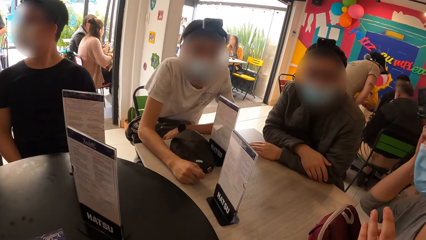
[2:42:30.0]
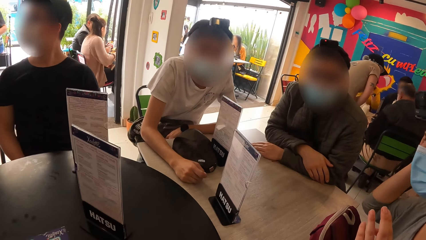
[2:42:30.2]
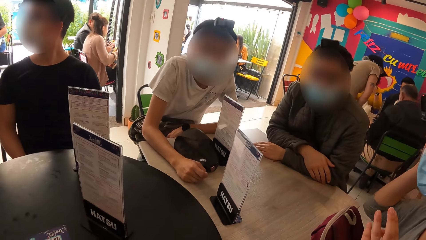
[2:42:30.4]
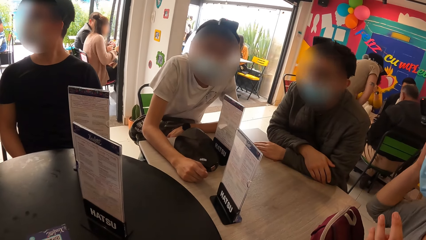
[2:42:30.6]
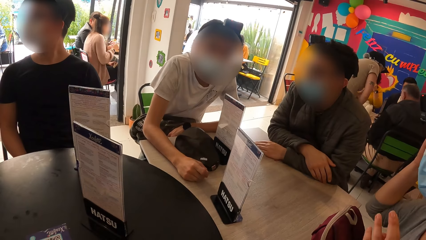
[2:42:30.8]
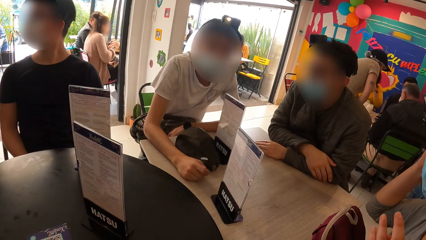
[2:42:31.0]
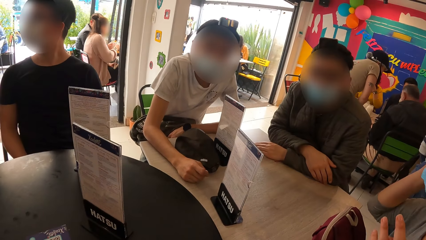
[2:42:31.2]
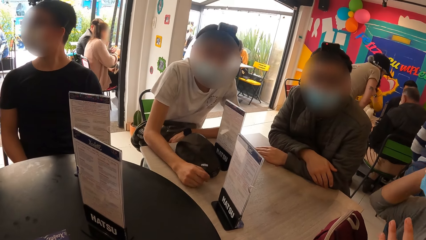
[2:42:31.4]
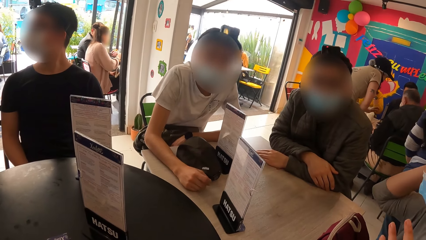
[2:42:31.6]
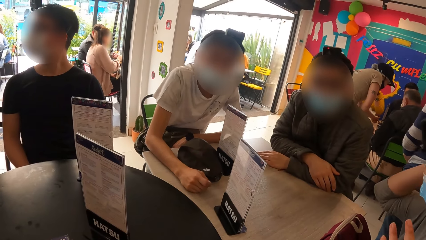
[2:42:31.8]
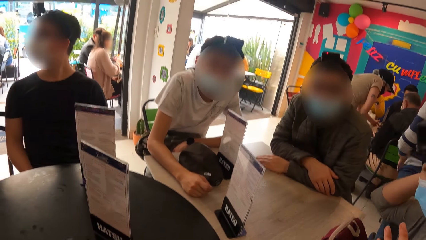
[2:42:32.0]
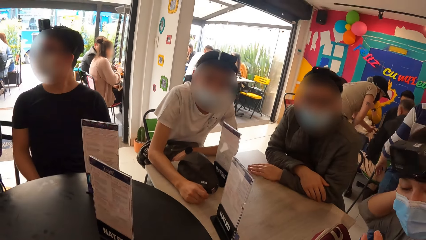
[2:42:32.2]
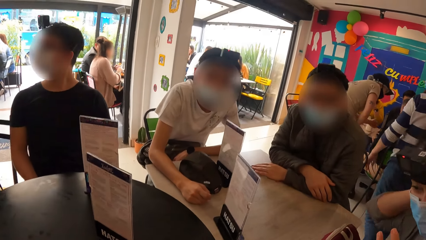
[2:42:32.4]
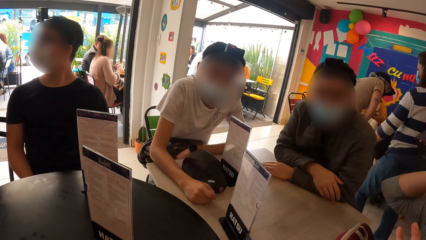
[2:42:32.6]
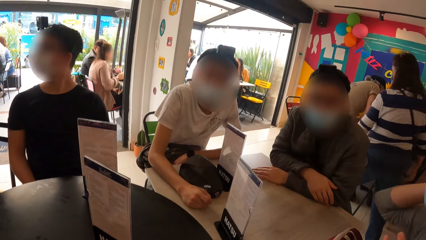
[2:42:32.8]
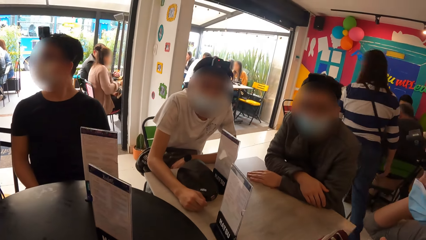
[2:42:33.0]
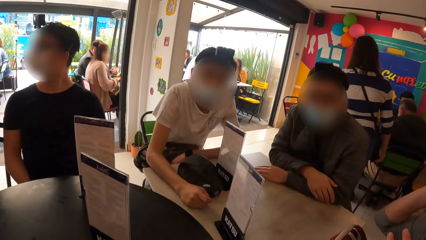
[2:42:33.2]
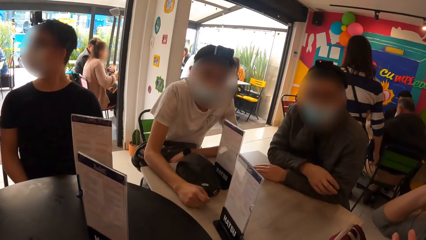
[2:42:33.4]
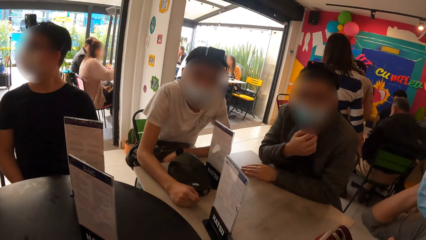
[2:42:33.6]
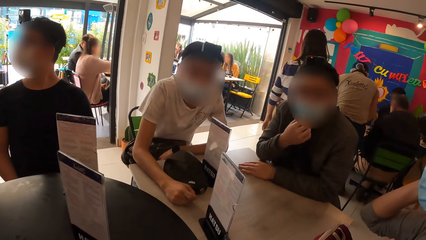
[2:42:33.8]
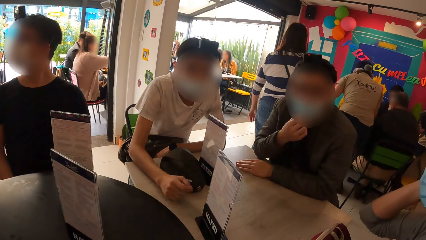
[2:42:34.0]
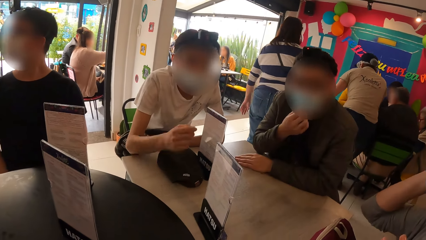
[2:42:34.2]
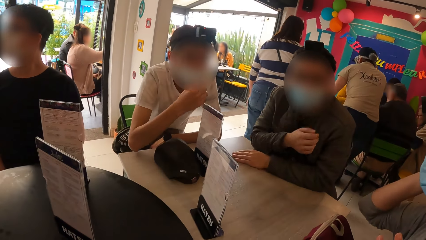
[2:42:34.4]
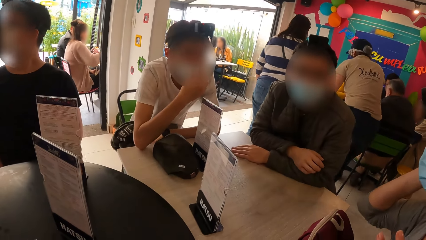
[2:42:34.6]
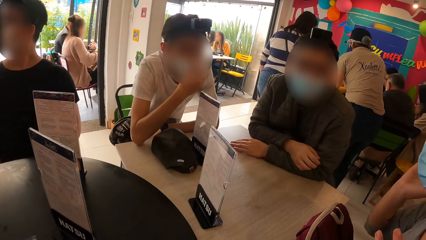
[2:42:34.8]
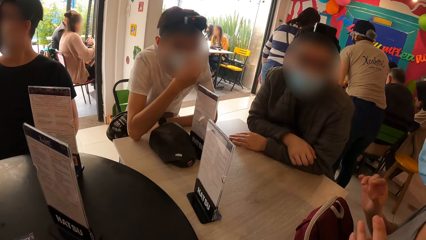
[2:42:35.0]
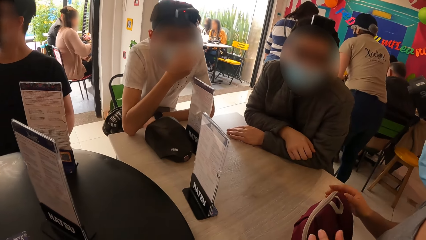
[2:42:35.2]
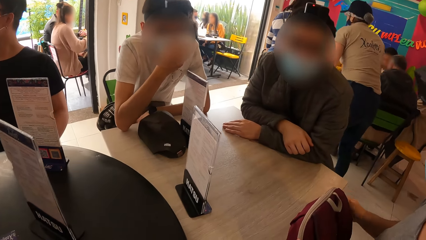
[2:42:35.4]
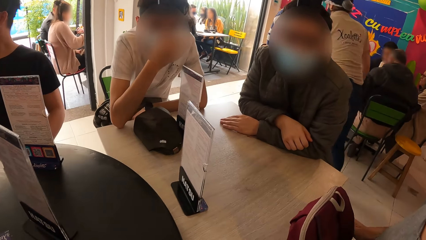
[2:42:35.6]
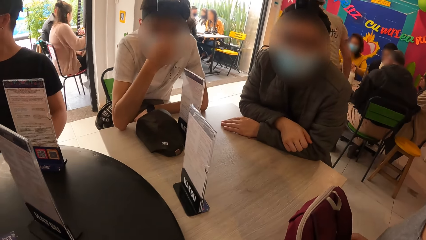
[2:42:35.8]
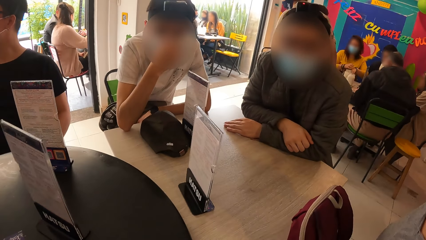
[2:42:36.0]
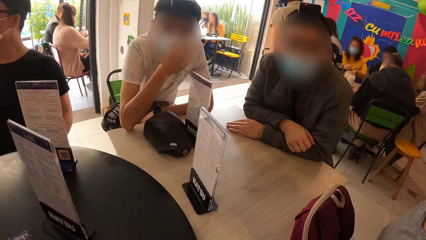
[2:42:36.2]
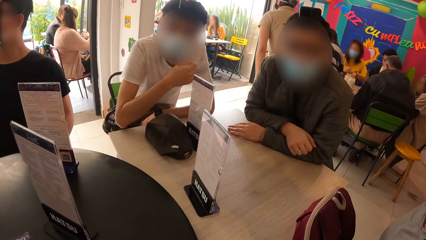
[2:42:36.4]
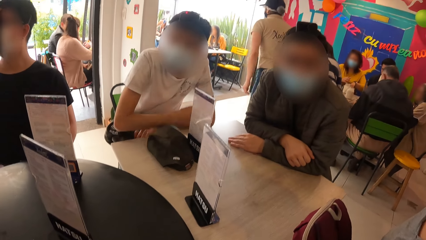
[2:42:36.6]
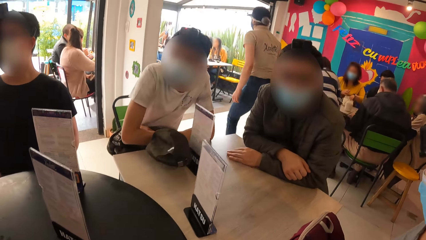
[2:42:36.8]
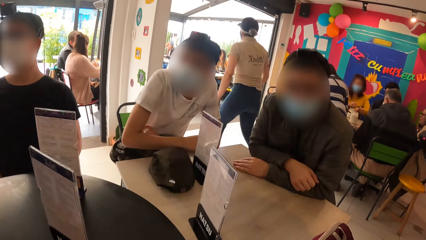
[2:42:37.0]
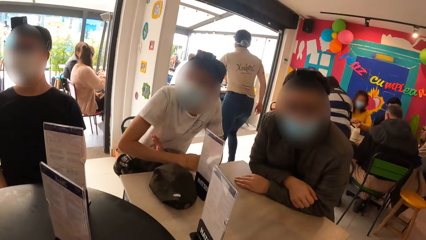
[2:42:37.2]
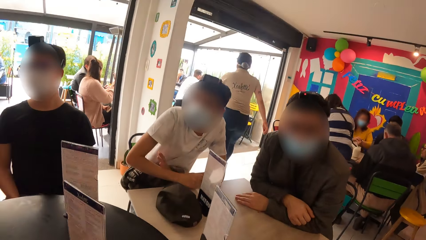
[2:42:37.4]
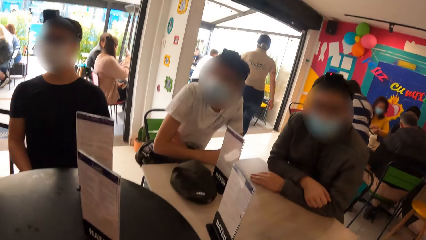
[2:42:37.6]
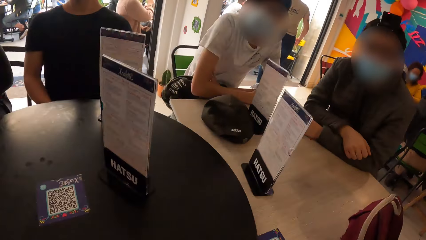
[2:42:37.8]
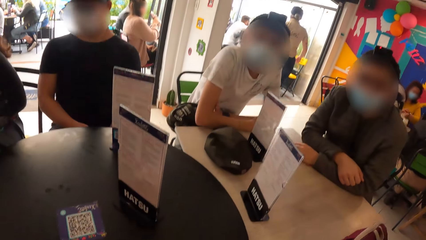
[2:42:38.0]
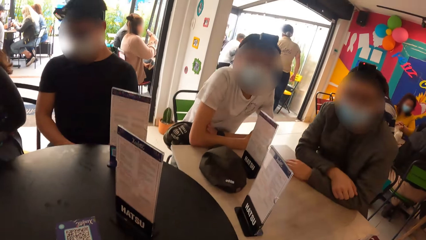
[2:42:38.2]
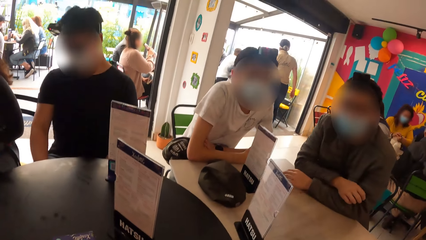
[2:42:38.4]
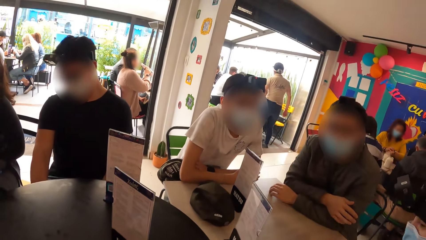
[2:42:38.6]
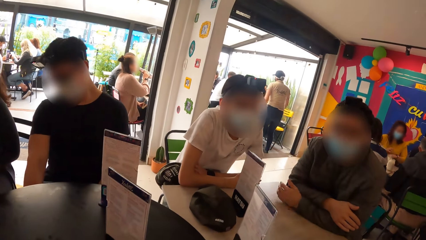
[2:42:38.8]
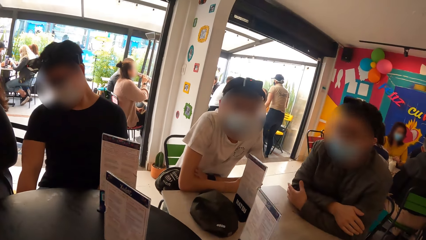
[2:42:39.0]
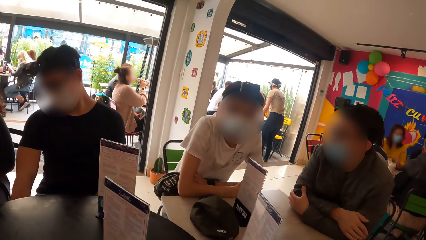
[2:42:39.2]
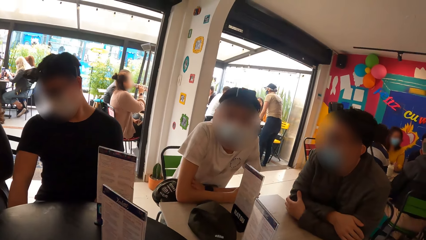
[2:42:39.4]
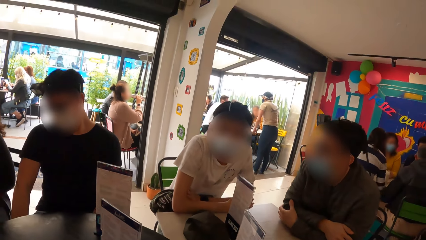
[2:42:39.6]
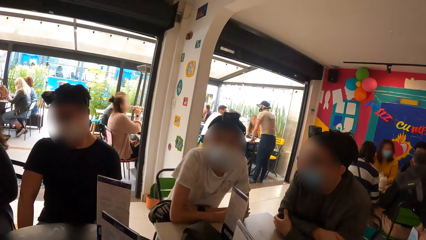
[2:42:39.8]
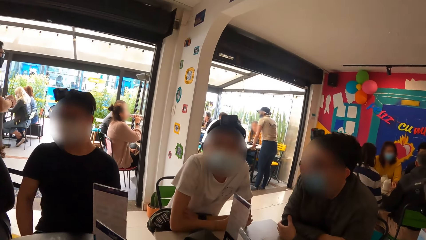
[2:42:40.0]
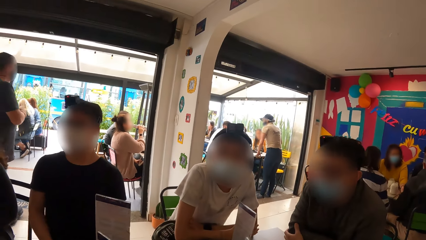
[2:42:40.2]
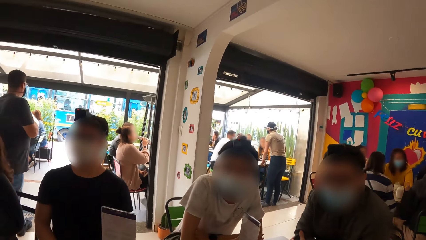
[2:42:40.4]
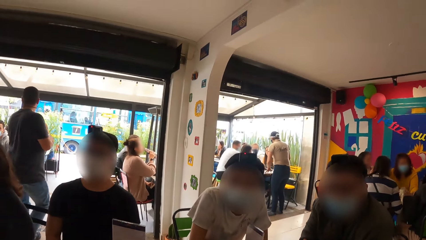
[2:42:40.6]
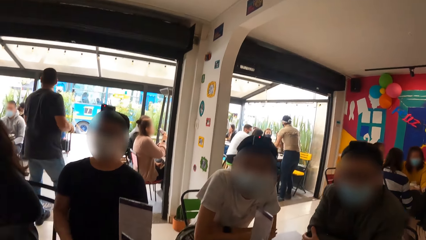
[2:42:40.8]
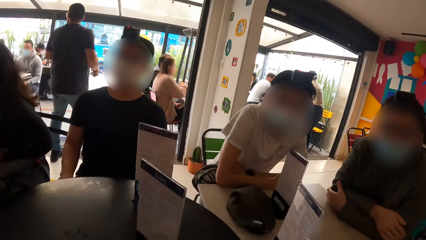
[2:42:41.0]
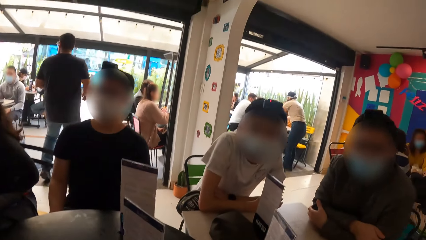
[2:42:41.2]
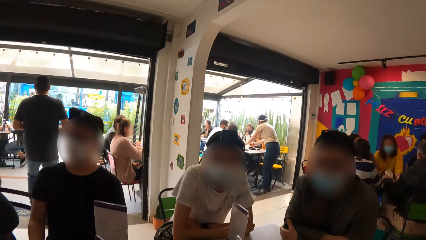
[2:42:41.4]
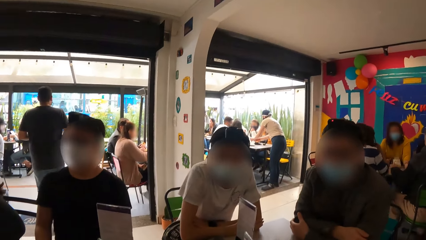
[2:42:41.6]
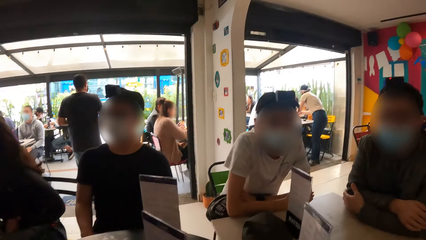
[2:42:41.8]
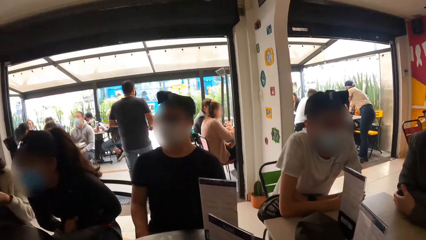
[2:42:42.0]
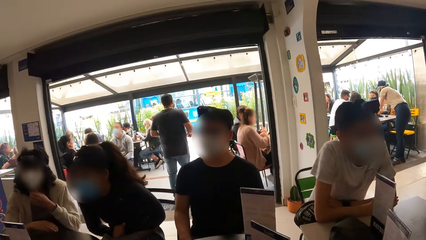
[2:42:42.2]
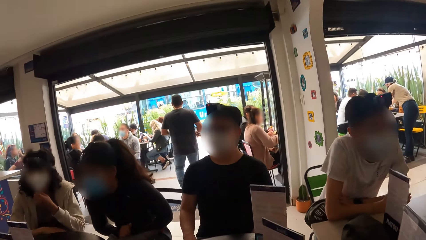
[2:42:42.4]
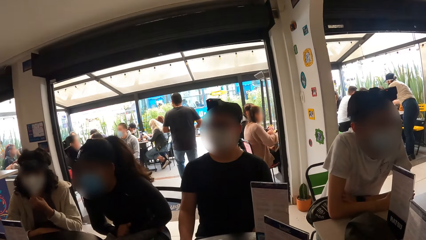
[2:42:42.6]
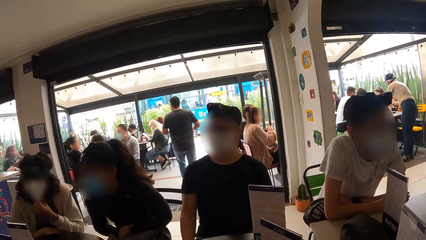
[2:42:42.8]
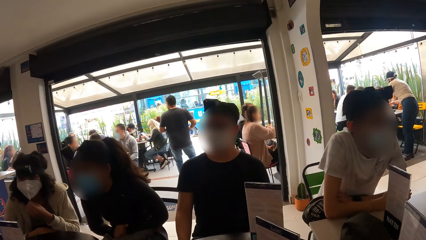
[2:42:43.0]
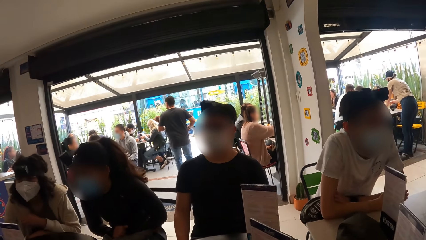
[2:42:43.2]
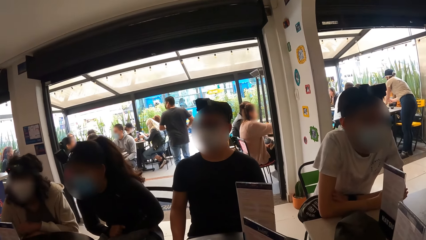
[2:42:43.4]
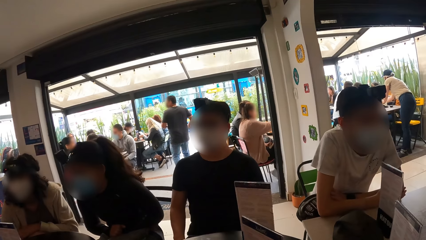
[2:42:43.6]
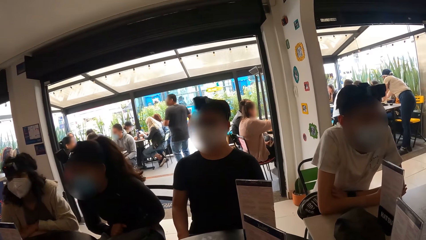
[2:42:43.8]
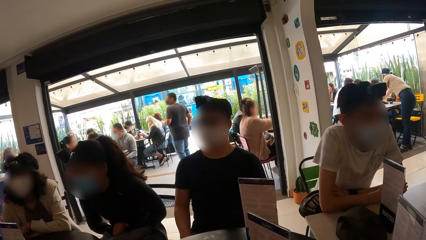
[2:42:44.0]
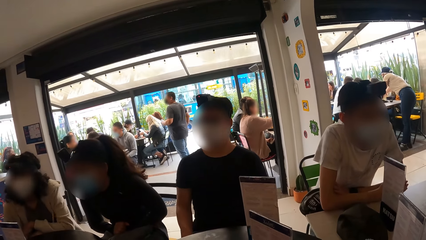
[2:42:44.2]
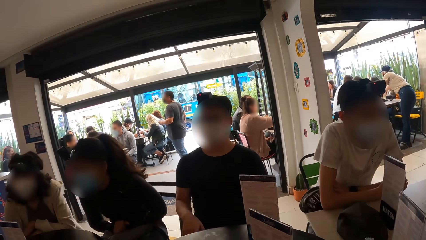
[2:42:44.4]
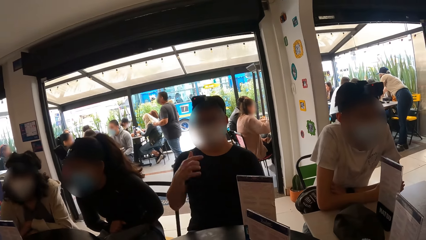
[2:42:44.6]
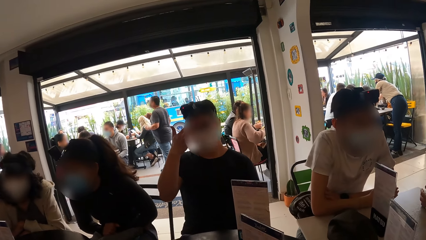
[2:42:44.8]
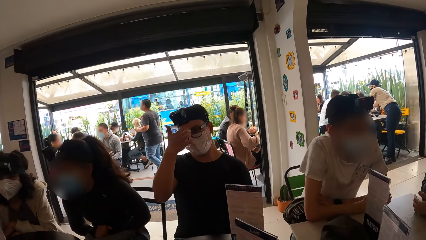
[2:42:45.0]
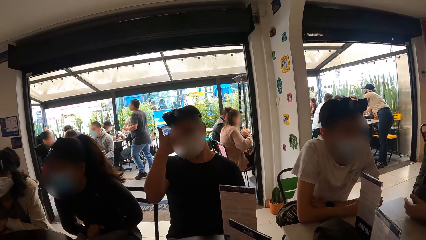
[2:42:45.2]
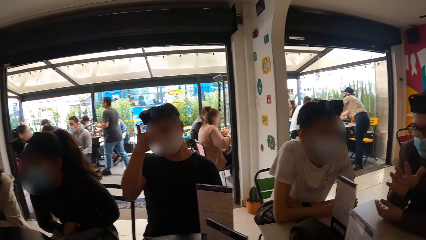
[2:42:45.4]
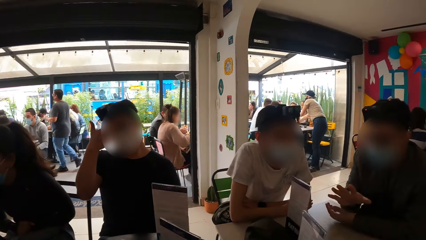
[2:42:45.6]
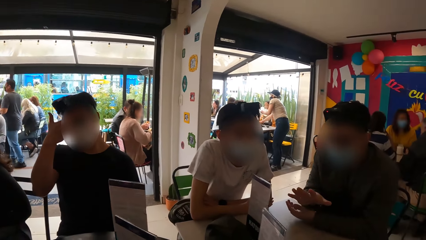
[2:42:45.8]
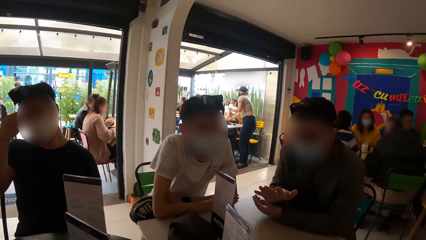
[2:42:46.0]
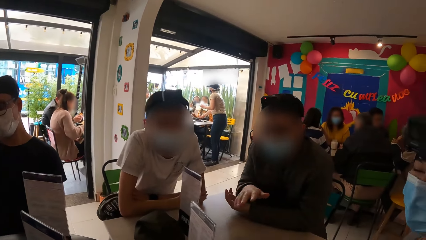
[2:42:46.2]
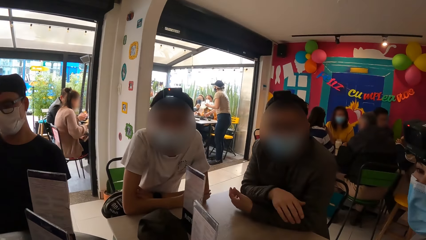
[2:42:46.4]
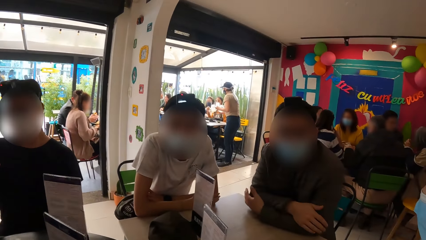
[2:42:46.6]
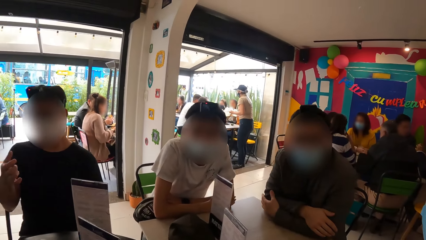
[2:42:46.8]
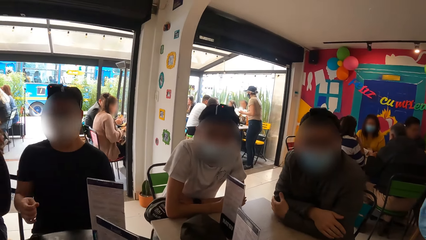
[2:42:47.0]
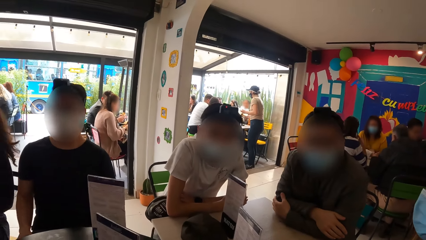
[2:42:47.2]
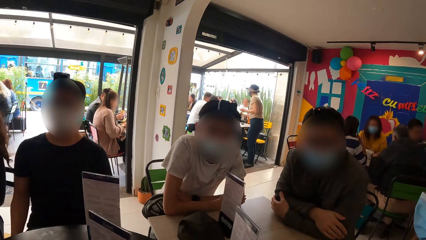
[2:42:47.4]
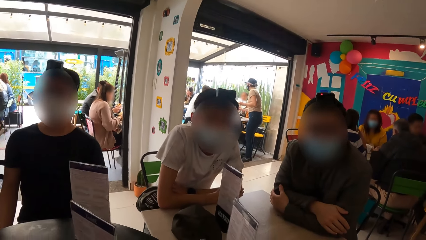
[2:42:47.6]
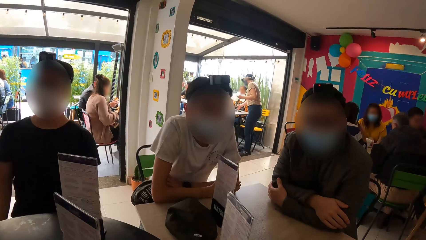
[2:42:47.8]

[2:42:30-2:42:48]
A man interacts with the camera wearer, another man and a person. The other man fixes his face mask. The first man fixes his face mask. The camera wearer interacts with the first man, the other man and the person. Another man converses with the camera wearer and the first man. Another man touches his face with his right hand.
